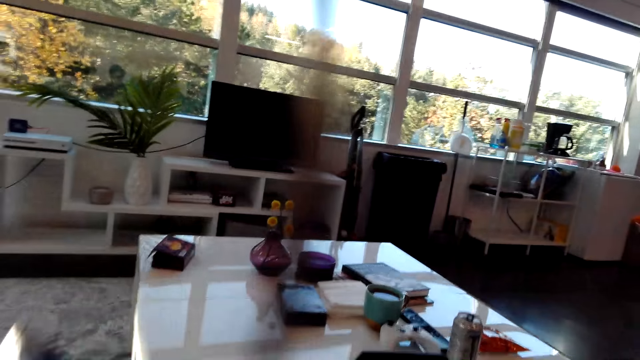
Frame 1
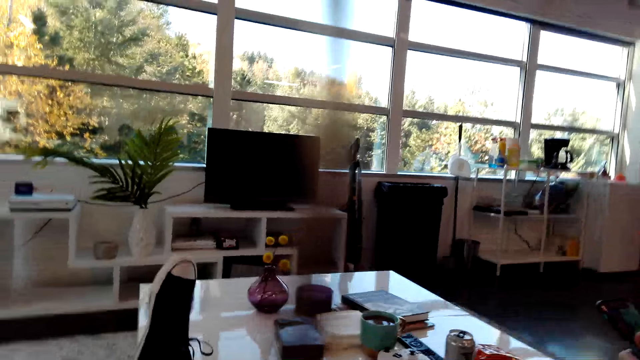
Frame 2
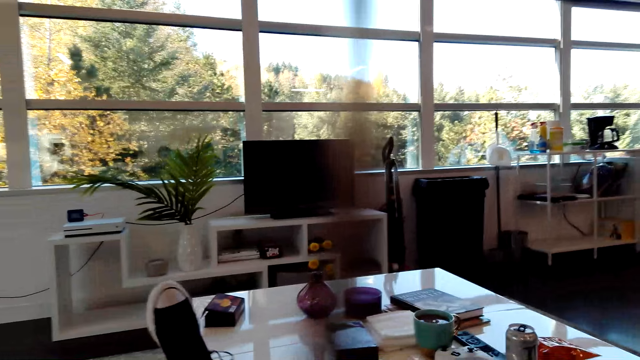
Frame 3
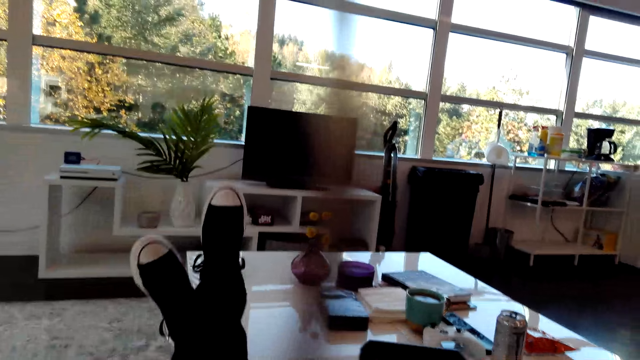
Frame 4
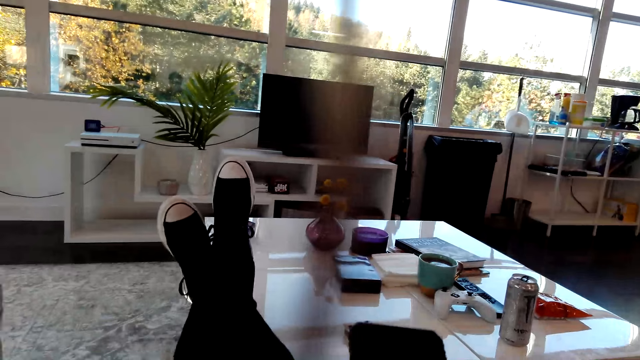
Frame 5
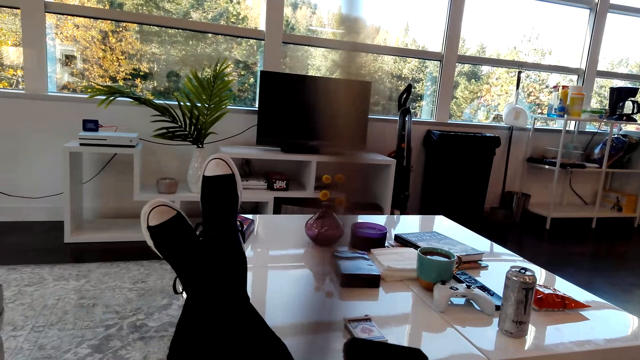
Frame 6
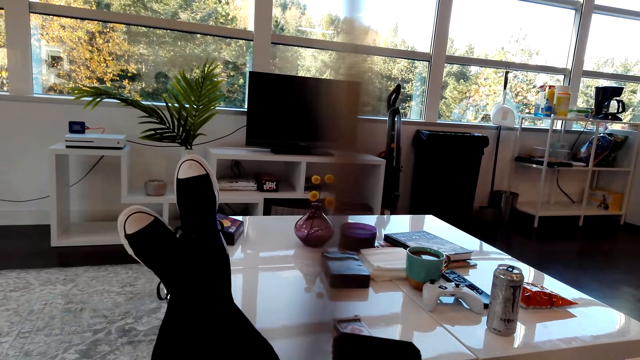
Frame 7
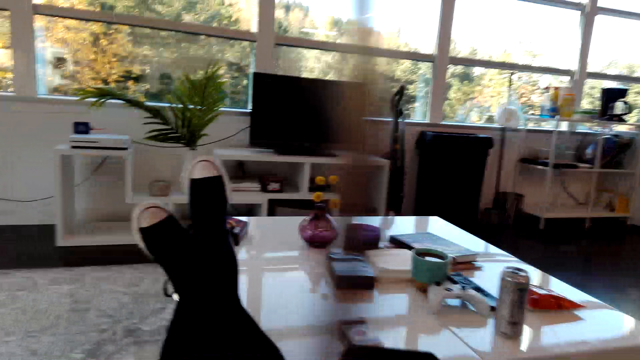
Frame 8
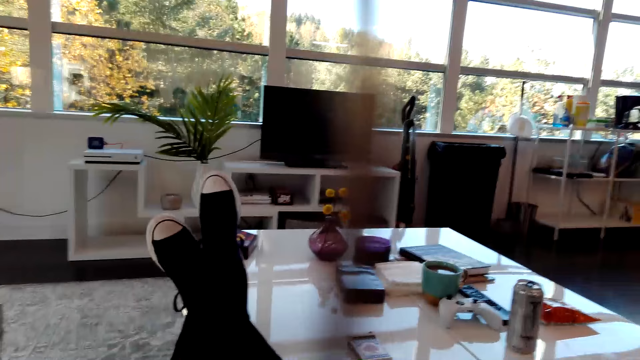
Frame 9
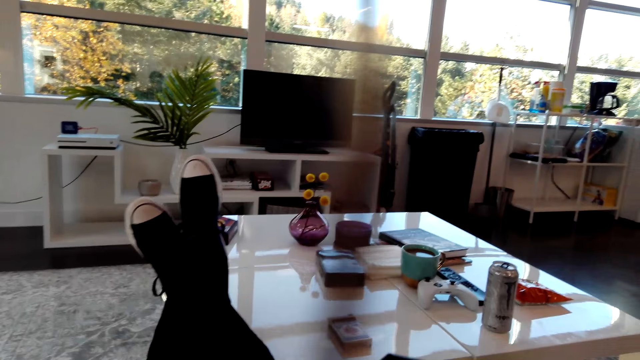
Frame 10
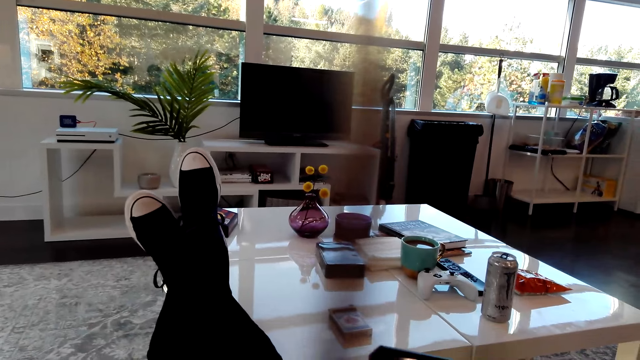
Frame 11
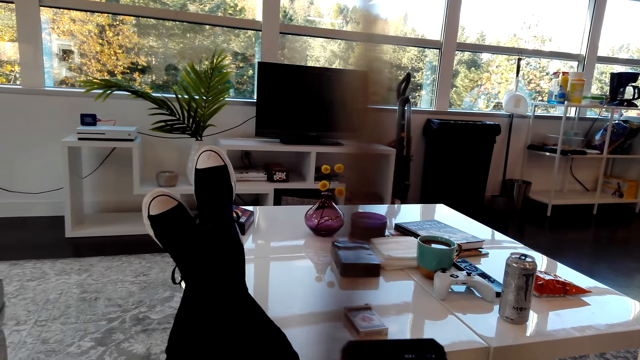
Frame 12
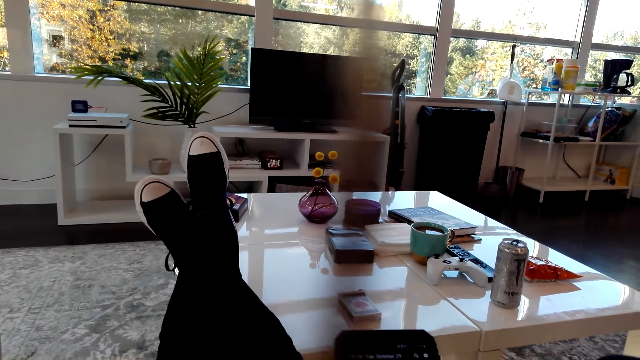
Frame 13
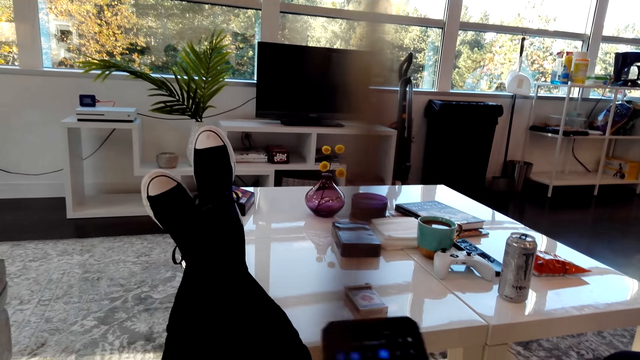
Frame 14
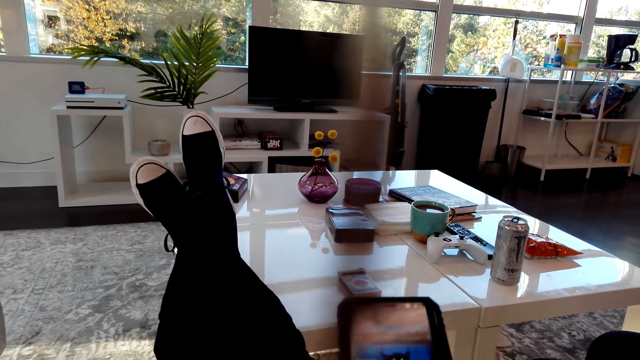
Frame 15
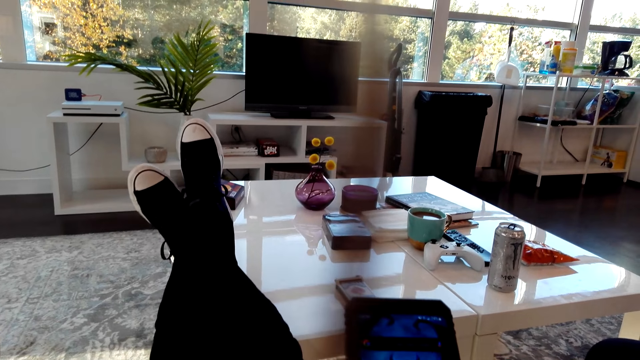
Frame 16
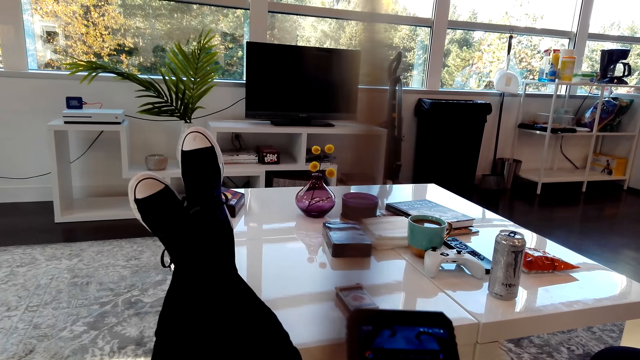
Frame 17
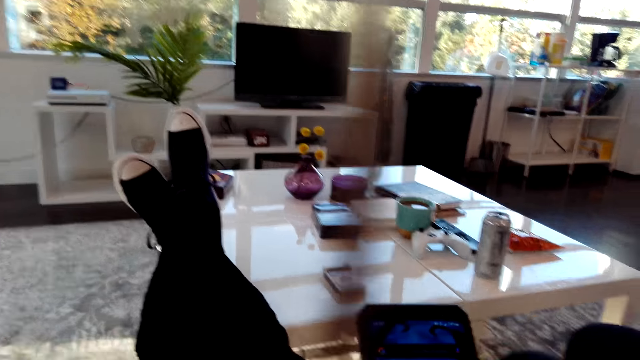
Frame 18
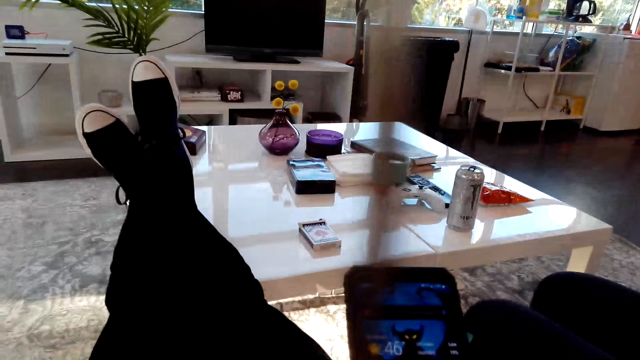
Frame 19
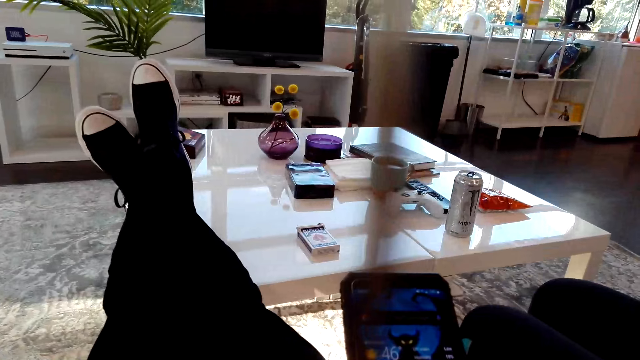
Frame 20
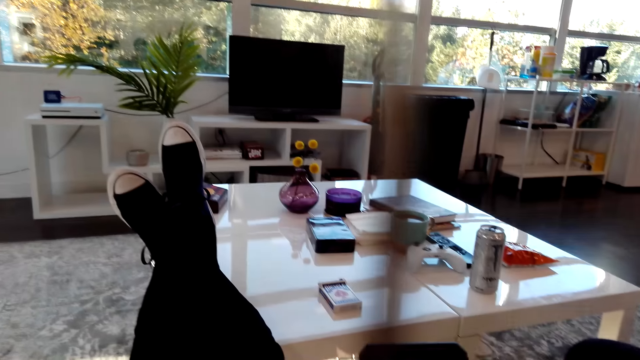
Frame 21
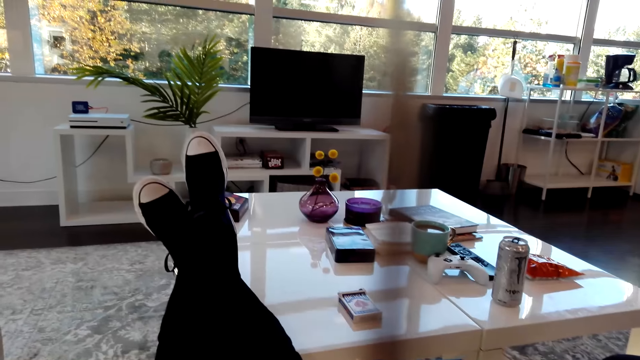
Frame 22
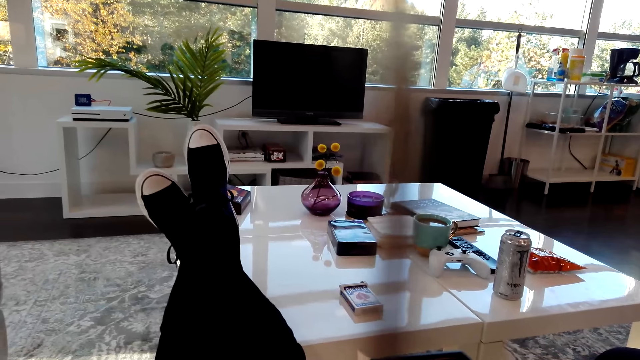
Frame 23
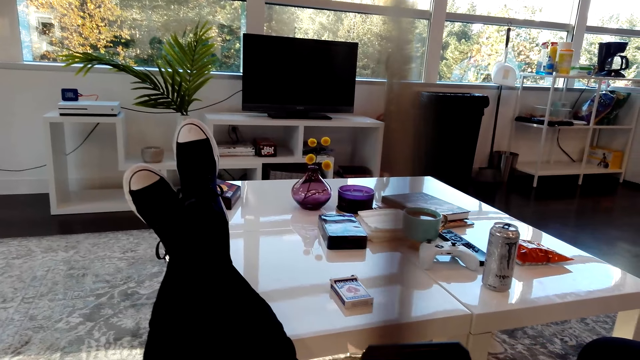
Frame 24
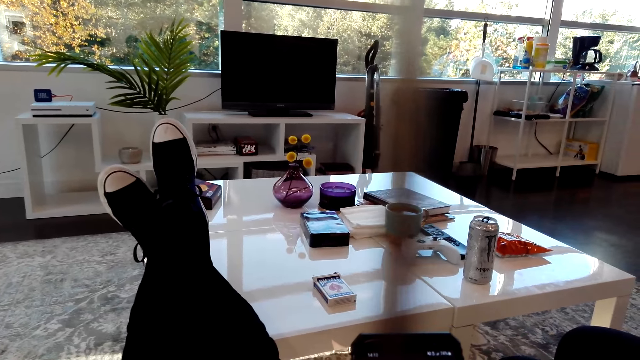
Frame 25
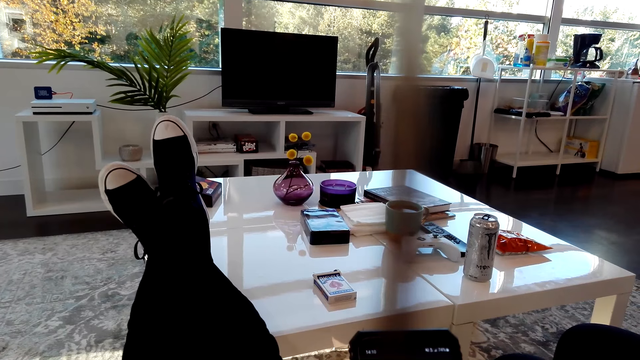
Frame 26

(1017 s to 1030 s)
The camera wearer places her leg on the table or couch. She crosses her legs. She holds her phone. She uses the phone. She swipes on her phone.

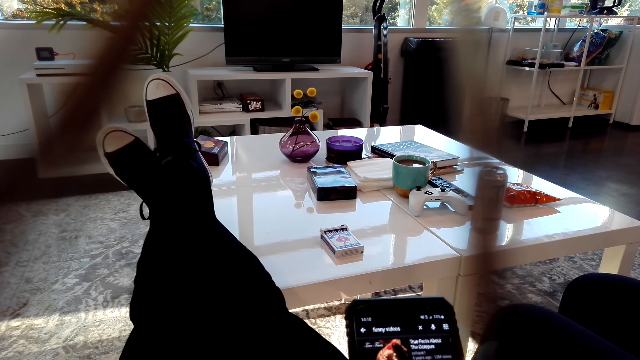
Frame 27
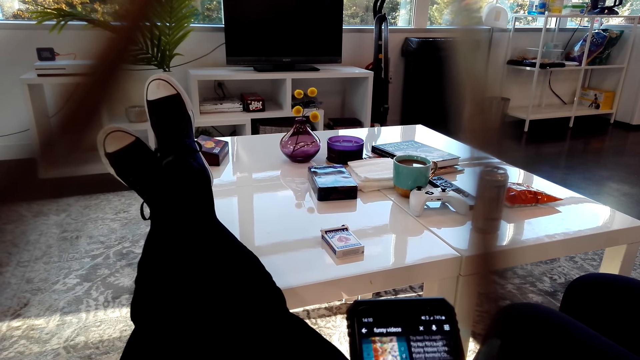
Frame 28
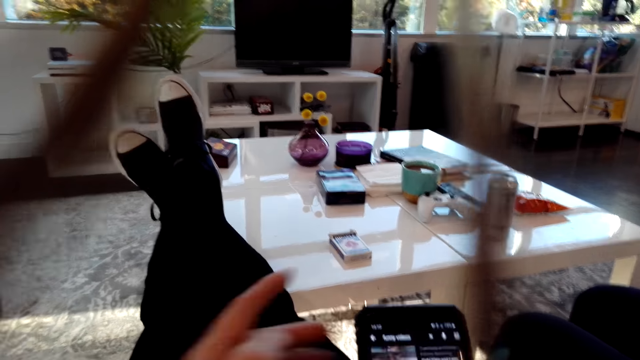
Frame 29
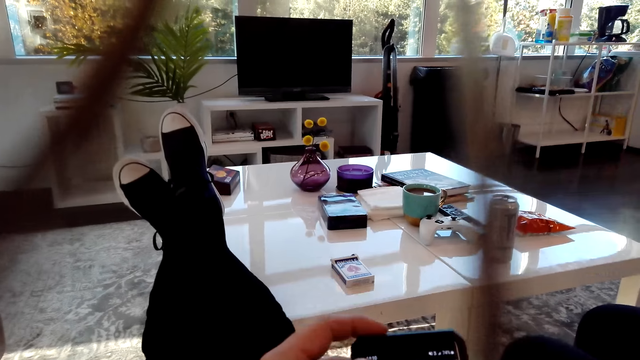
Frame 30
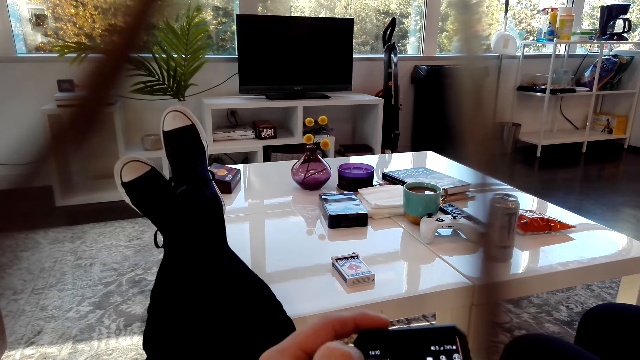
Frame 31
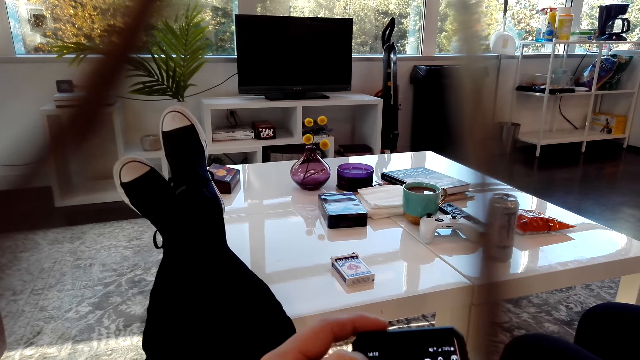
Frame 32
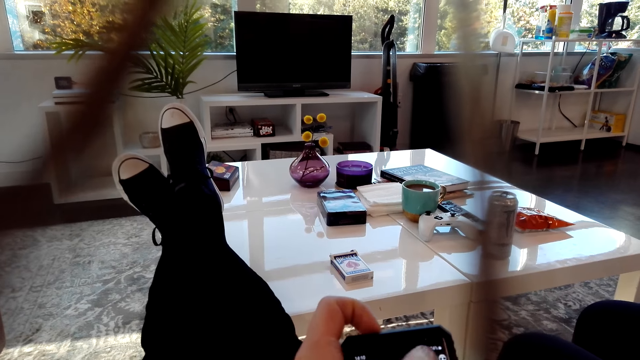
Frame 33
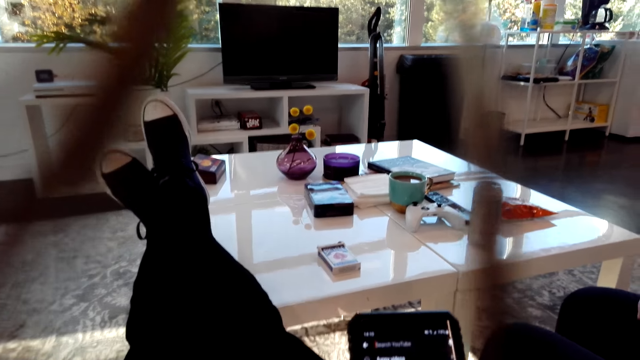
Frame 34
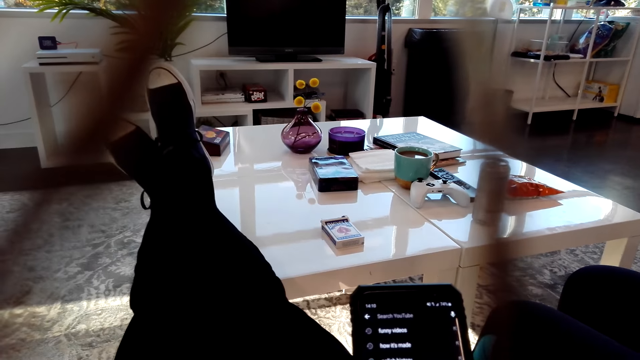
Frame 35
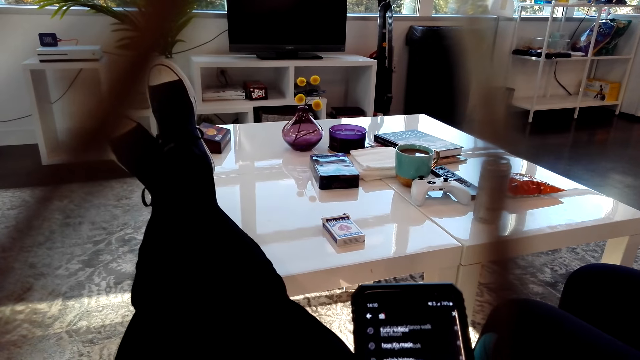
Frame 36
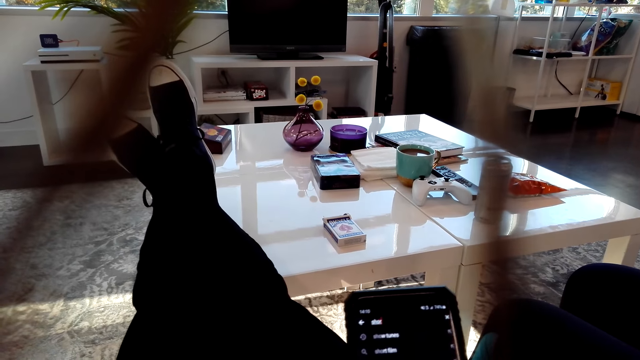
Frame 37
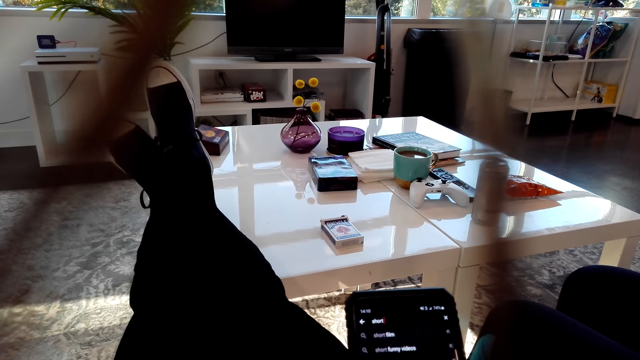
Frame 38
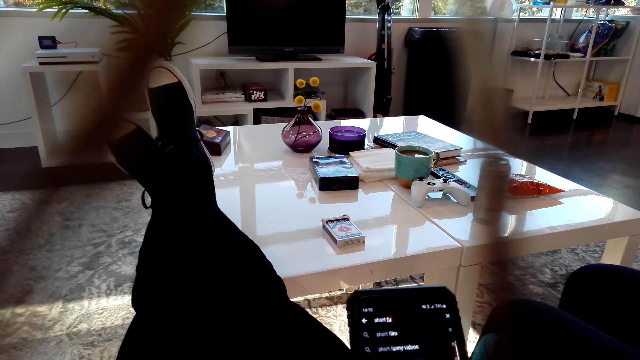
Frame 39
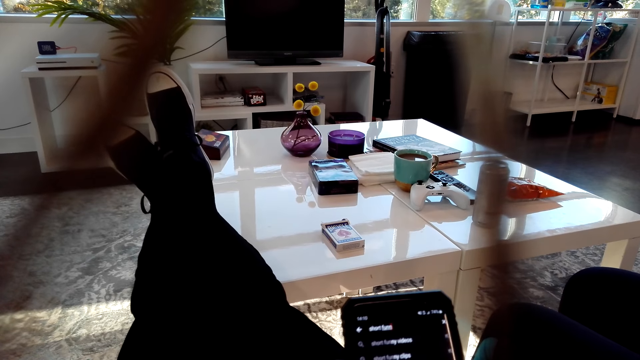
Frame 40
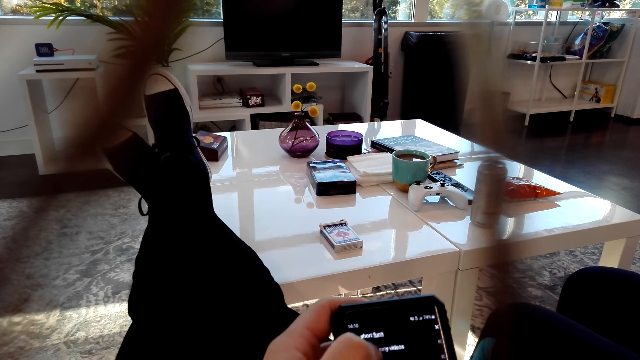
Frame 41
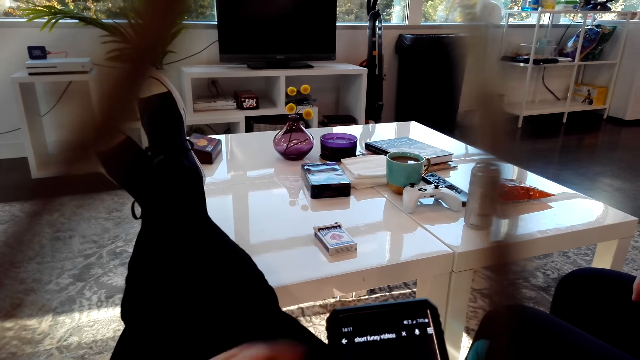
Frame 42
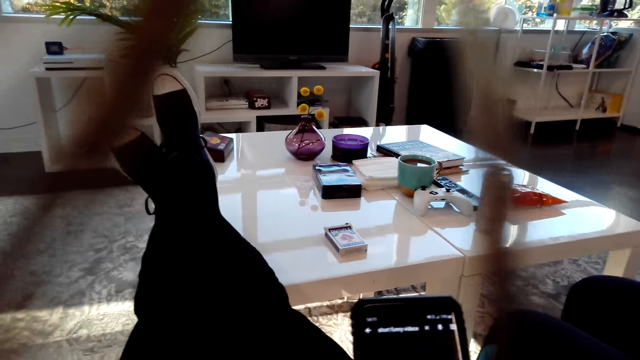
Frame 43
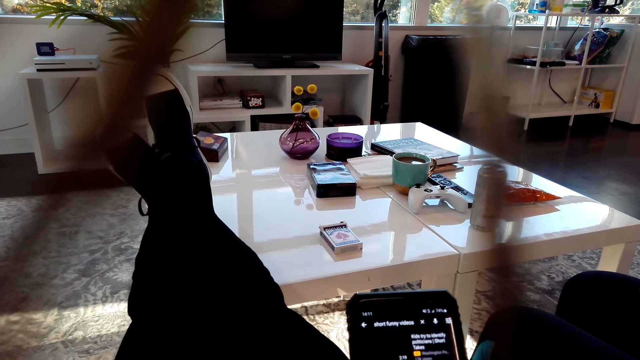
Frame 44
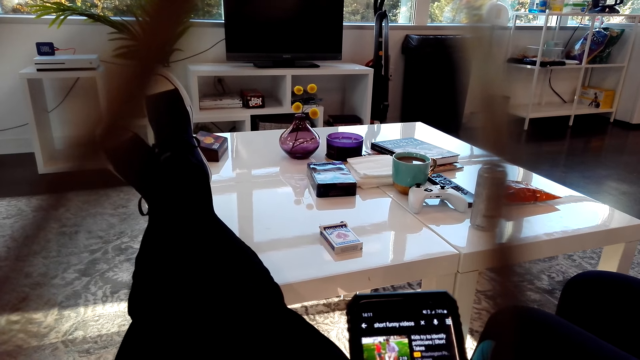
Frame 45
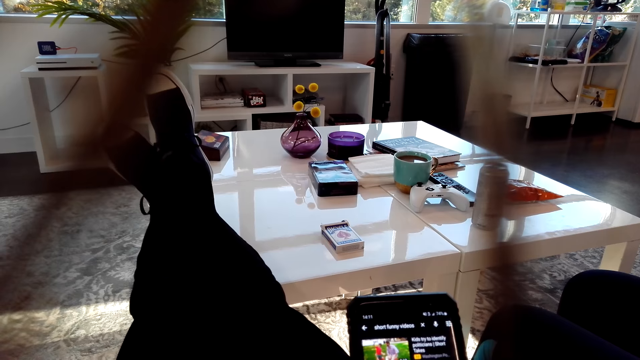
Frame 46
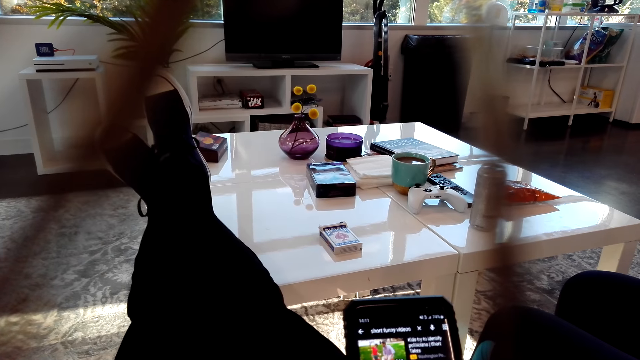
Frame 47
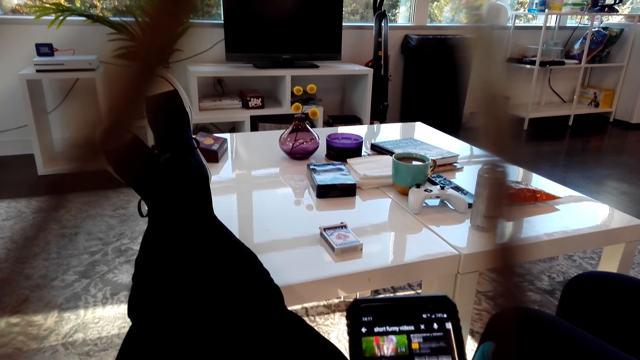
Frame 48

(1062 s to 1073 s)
The camera wearer holds the phone. They swipe on her phone.
